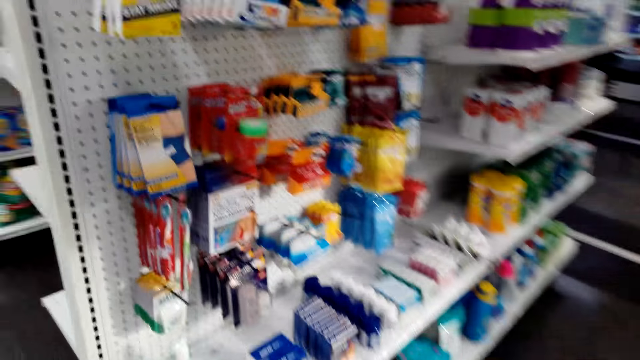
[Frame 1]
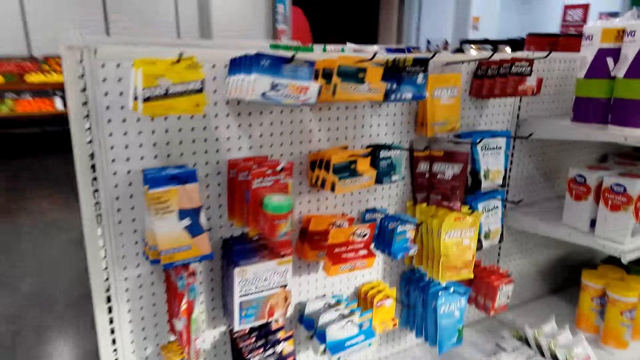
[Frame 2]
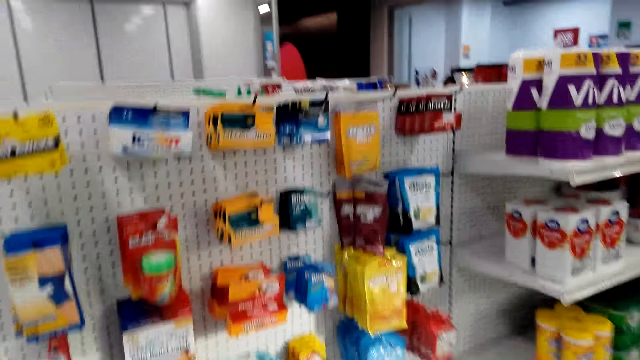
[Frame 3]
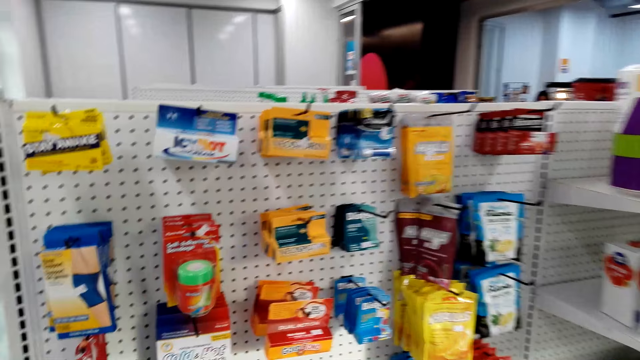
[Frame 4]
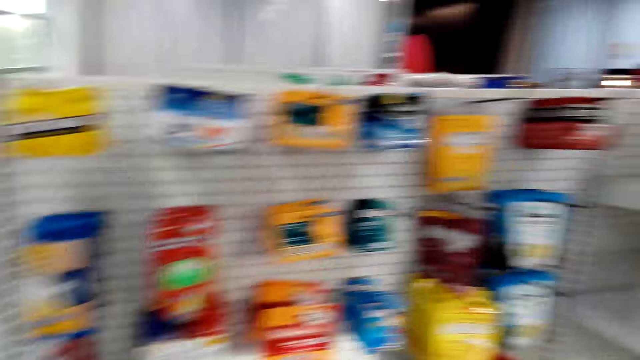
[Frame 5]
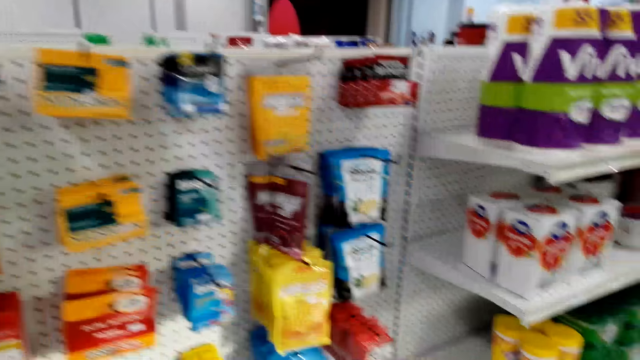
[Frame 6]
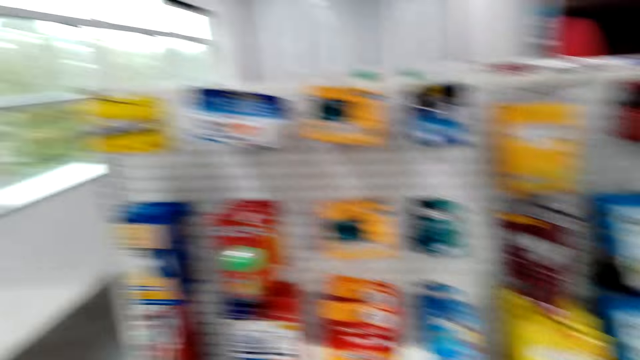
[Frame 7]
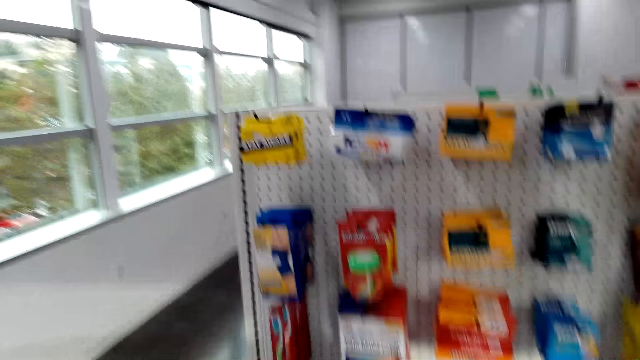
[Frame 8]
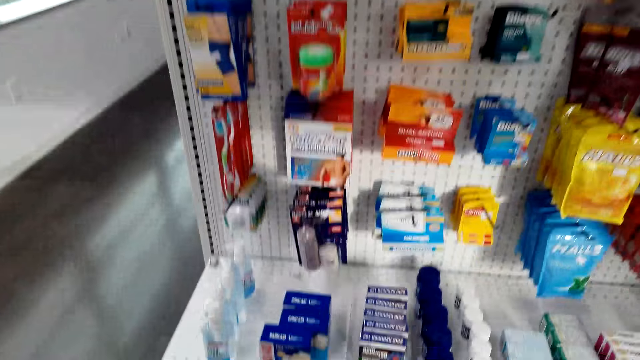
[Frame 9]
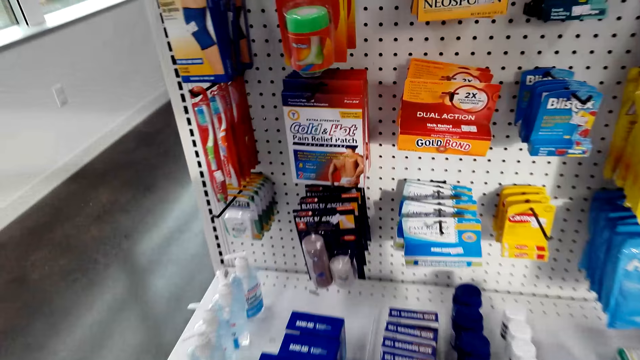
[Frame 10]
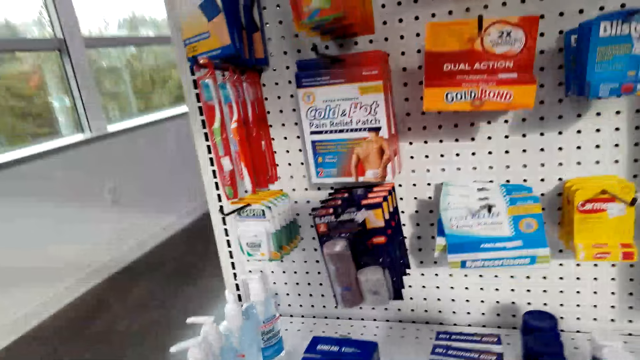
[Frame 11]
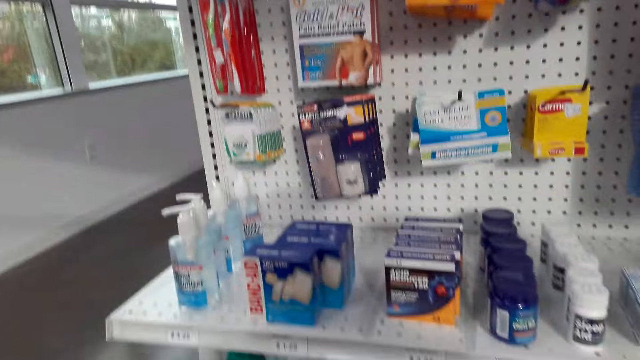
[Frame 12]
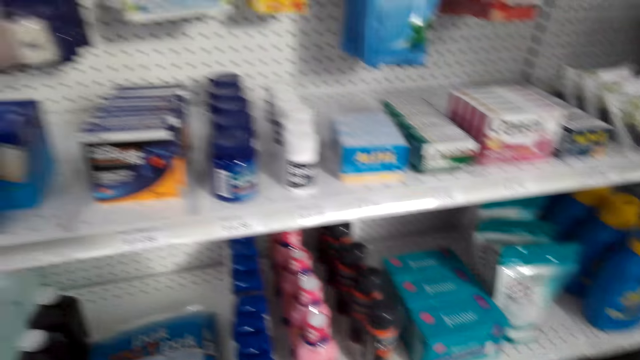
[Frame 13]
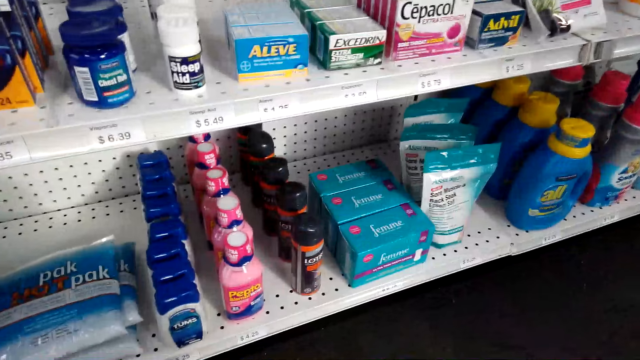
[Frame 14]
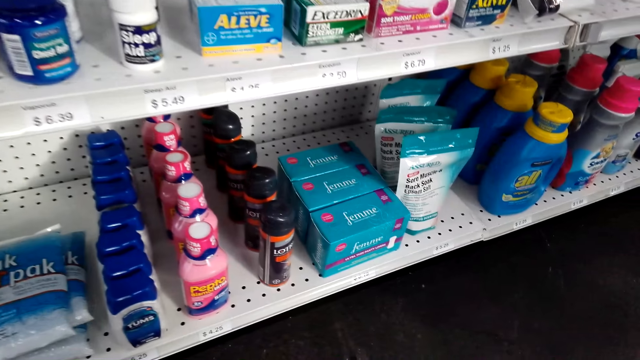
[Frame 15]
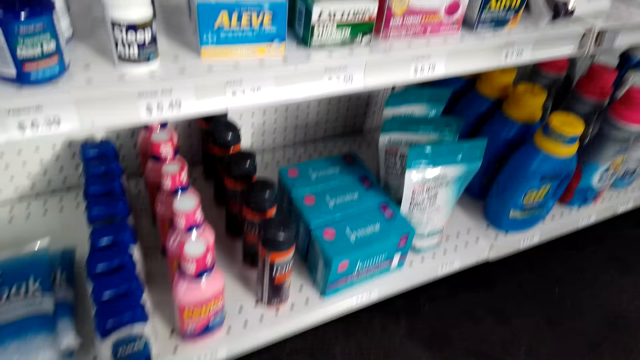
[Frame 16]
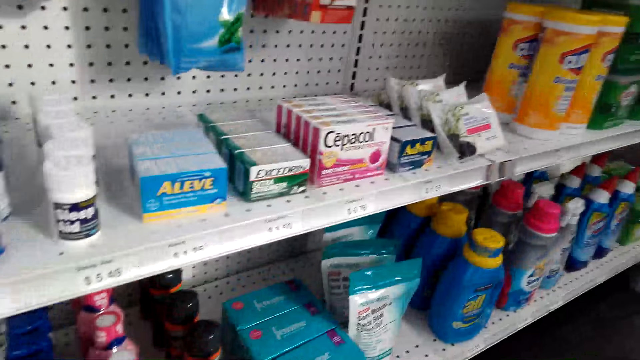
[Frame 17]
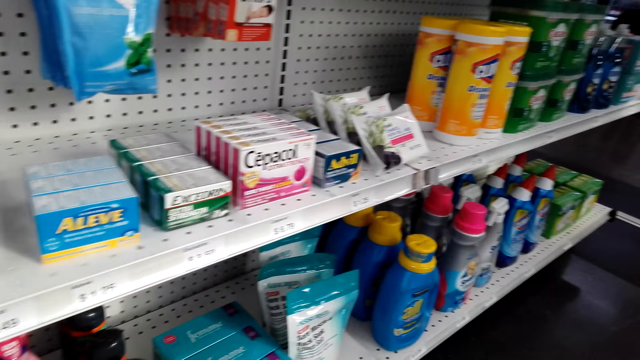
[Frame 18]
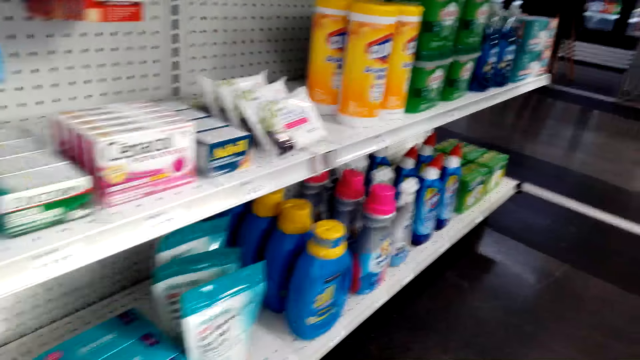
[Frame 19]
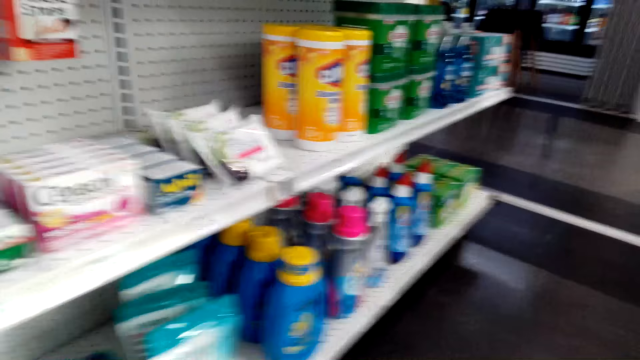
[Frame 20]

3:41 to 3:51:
The camera wearer stares at the items on the shelves.

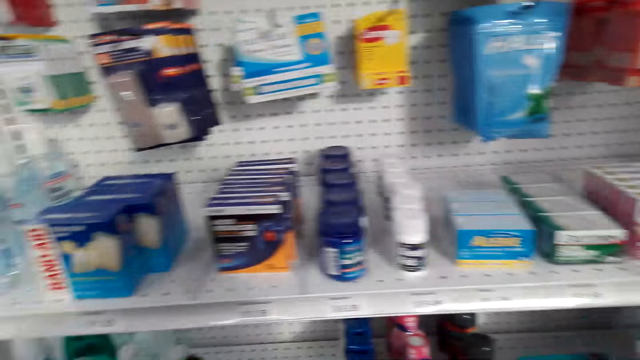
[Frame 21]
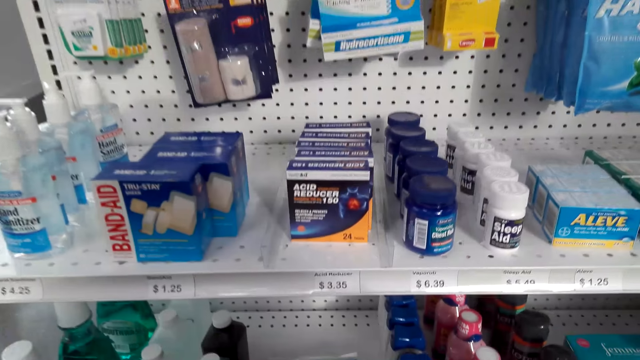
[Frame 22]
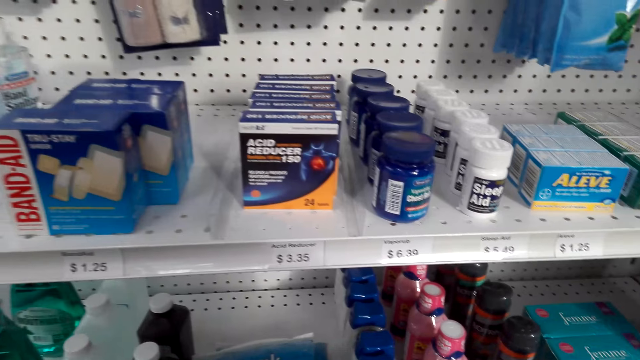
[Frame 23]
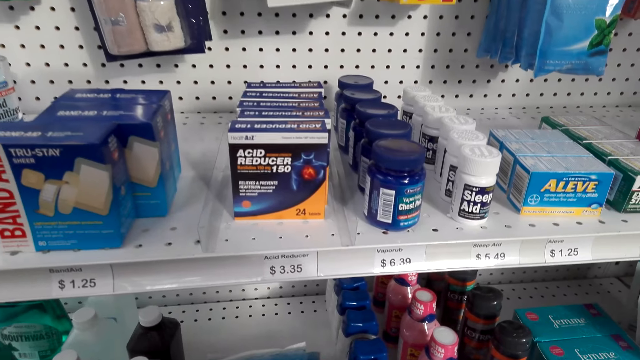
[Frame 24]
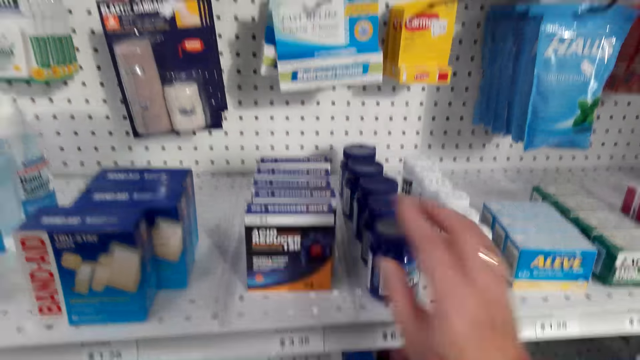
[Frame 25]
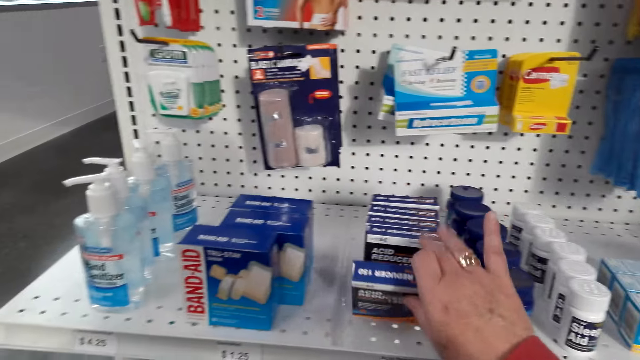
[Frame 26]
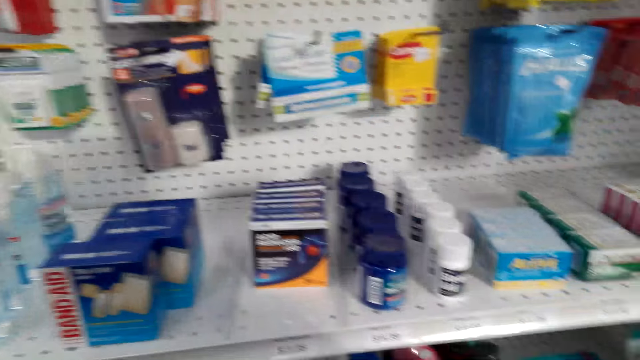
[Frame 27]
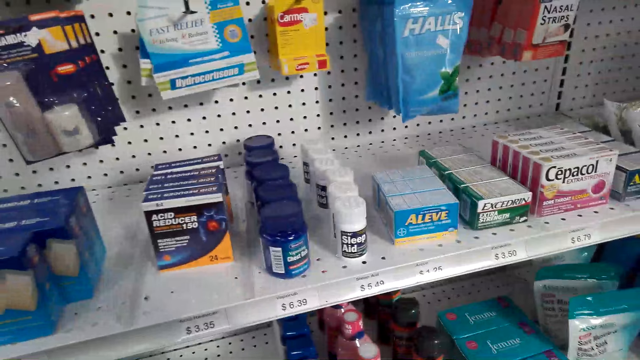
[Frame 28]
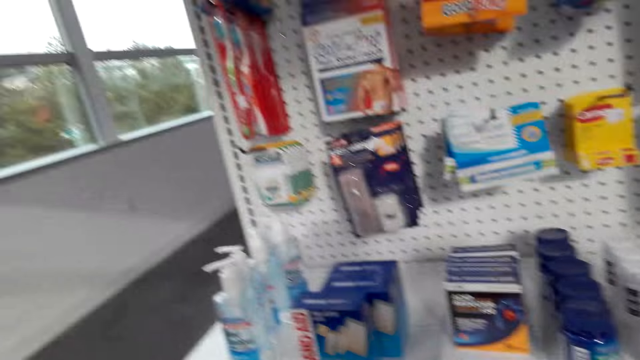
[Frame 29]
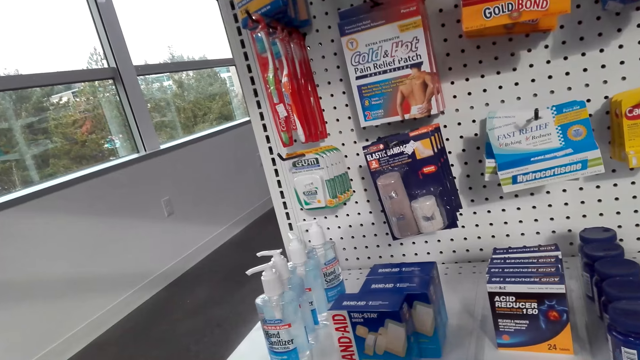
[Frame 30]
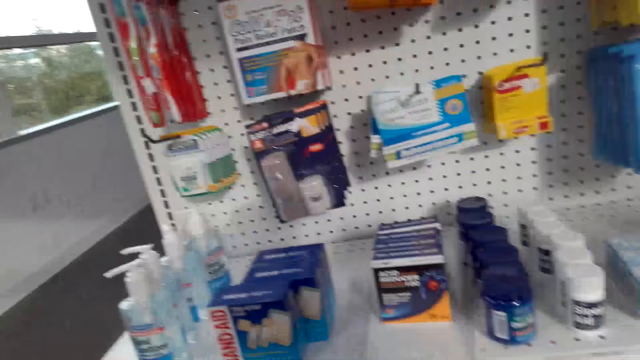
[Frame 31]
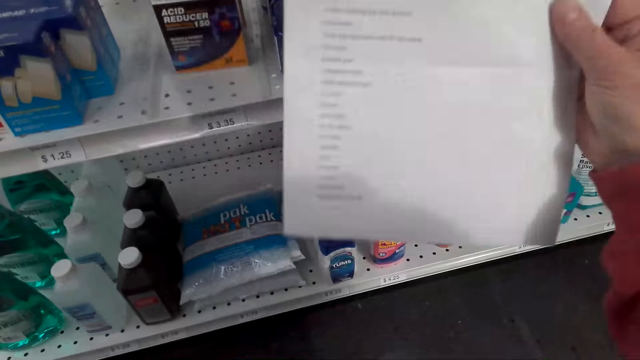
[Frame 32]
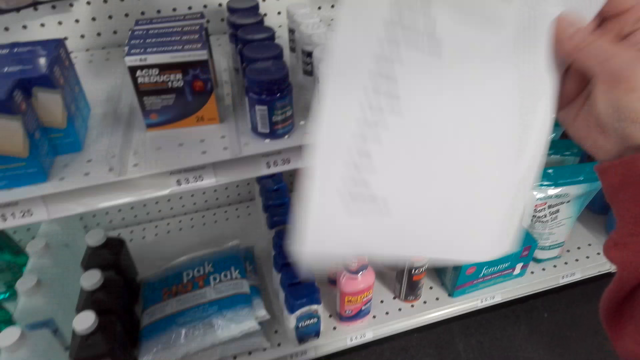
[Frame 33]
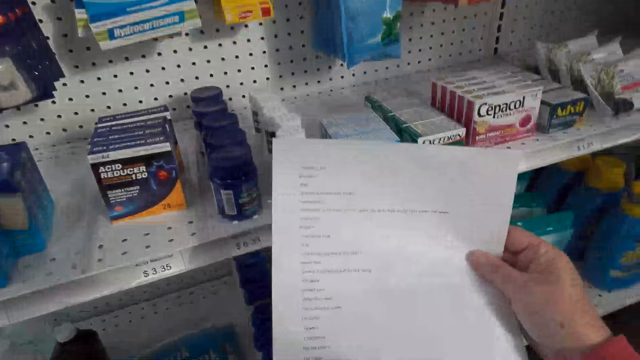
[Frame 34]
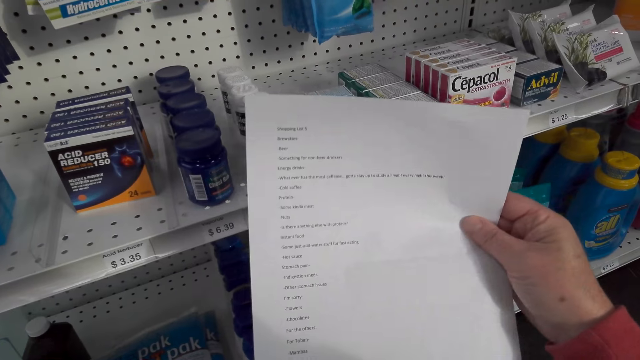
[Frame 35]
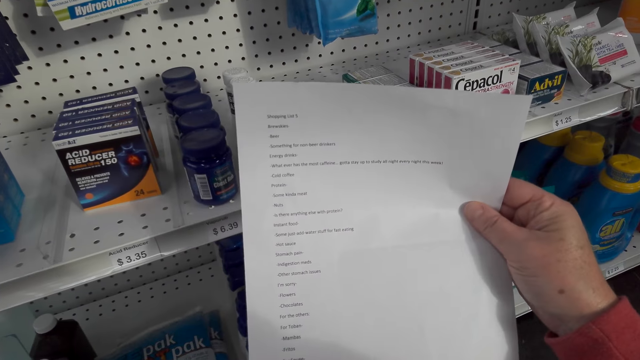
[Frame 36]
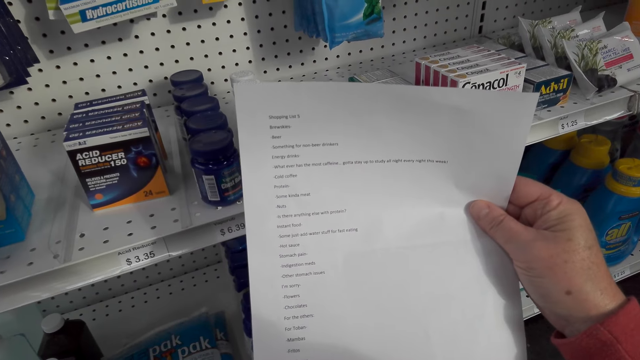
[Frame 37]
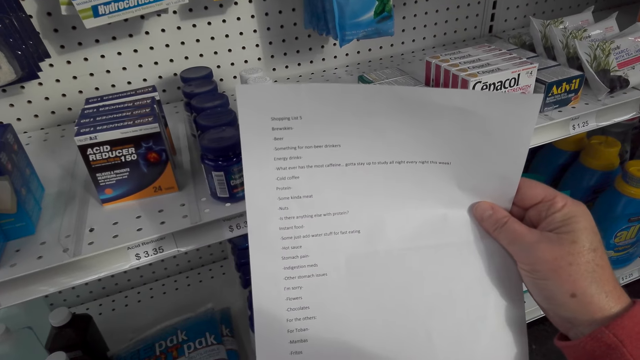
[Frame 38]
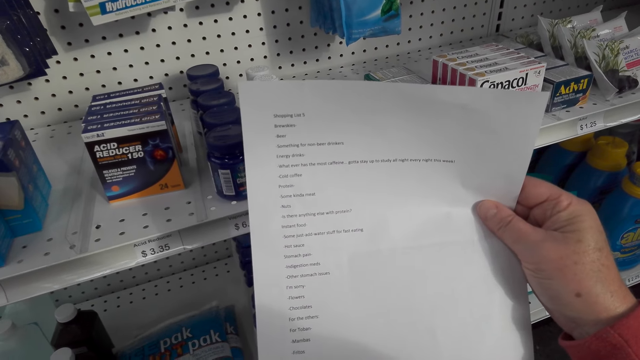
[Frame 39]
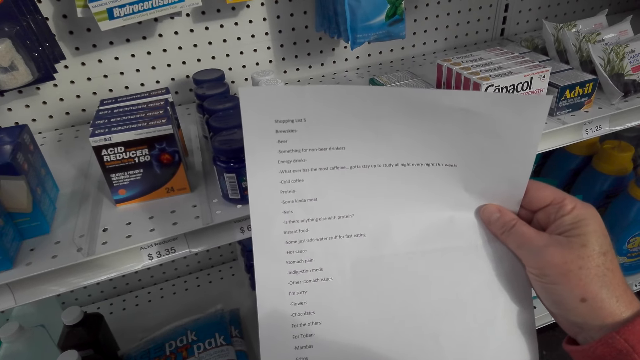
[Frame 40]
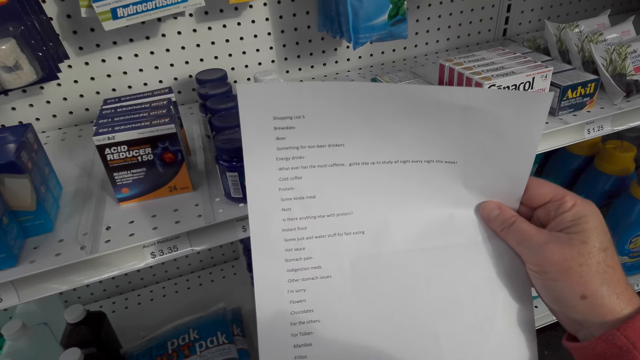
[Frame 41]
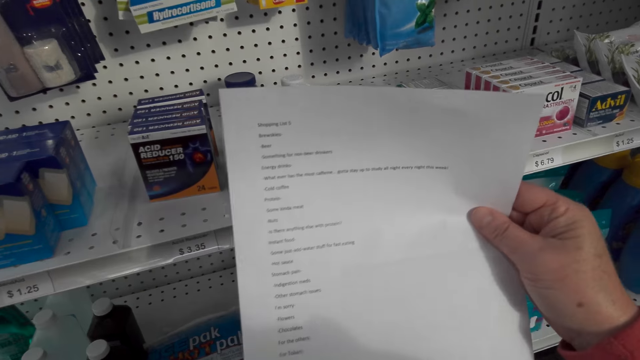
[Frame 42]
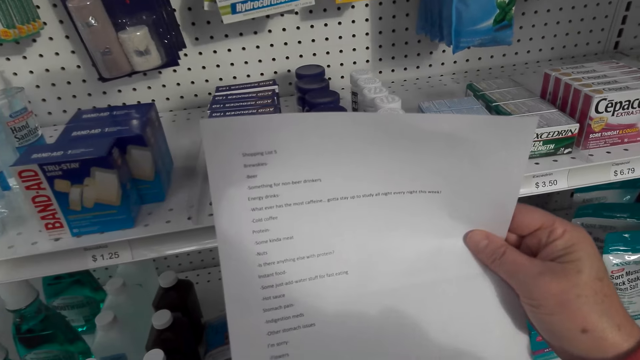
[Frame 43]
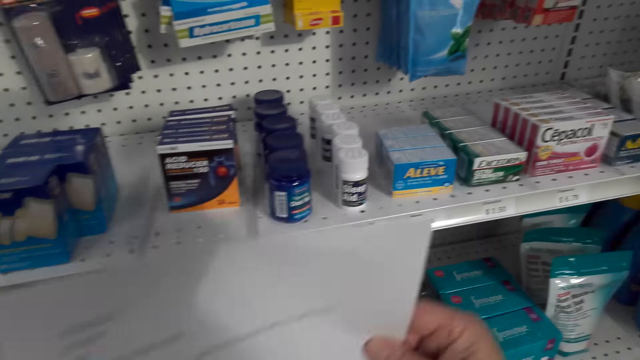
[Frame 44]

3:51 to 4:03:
The camera wearer picks up the acid reducer from the shelf. They put the acid reducer in the shopping basket. They read the paper.
